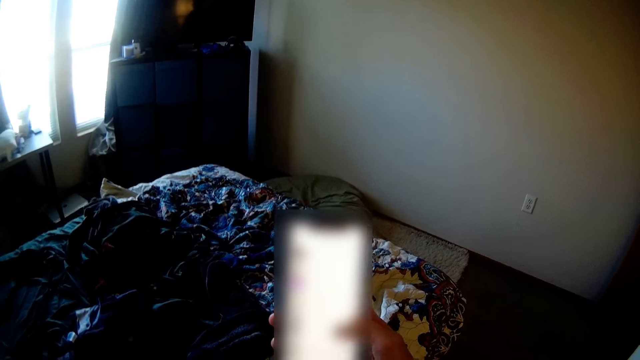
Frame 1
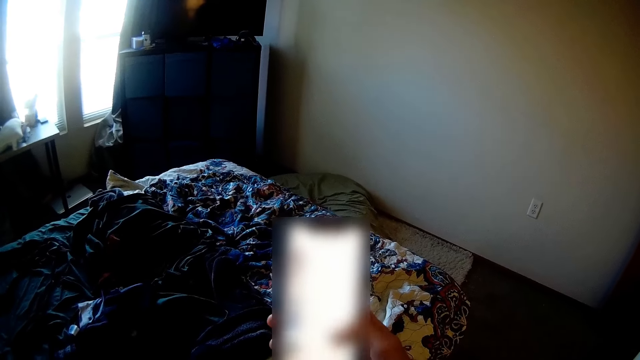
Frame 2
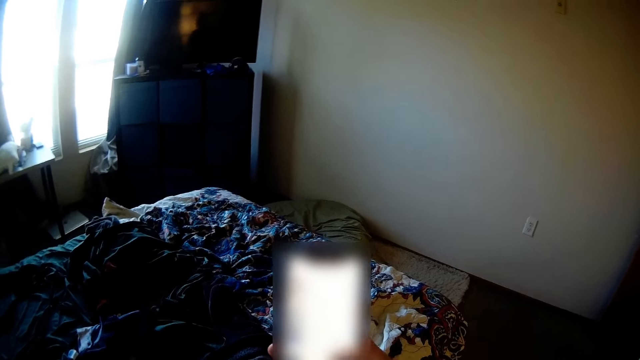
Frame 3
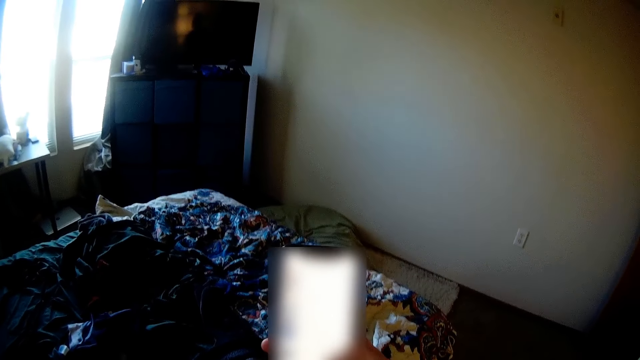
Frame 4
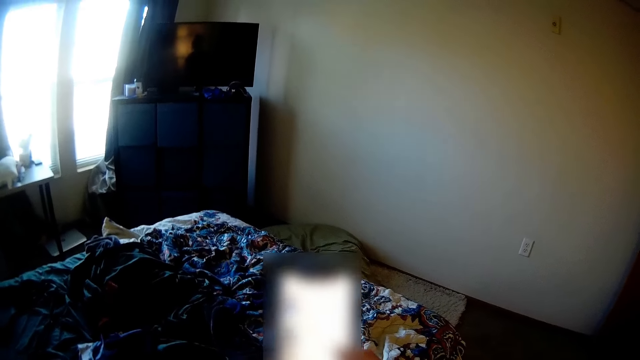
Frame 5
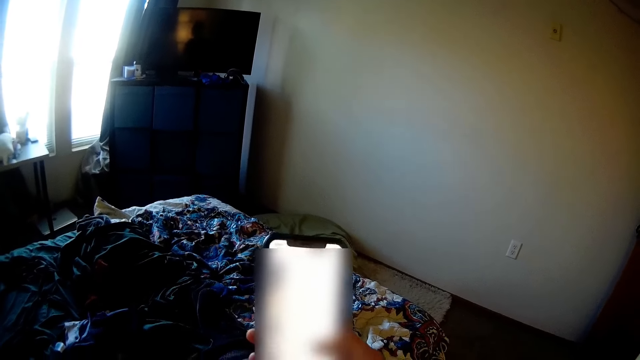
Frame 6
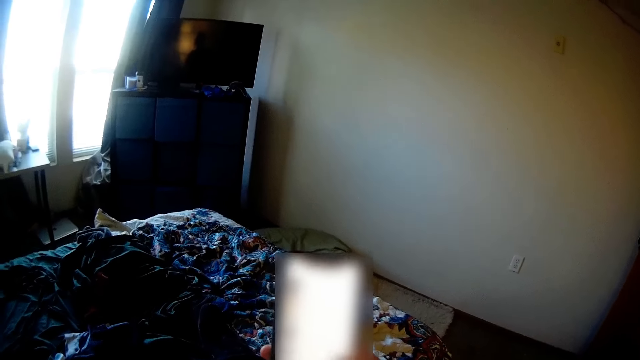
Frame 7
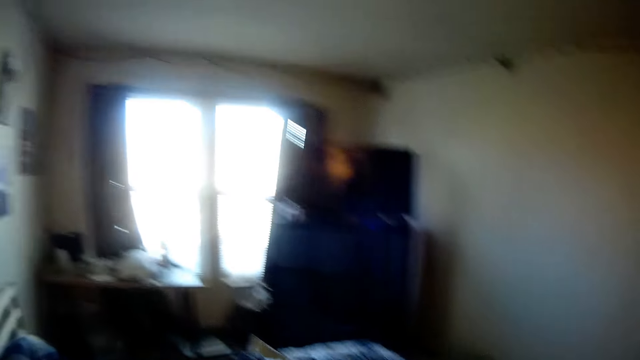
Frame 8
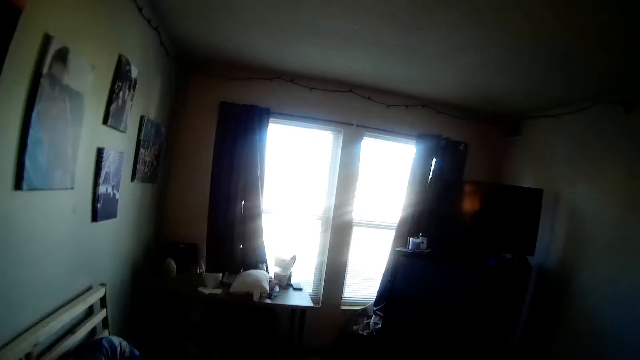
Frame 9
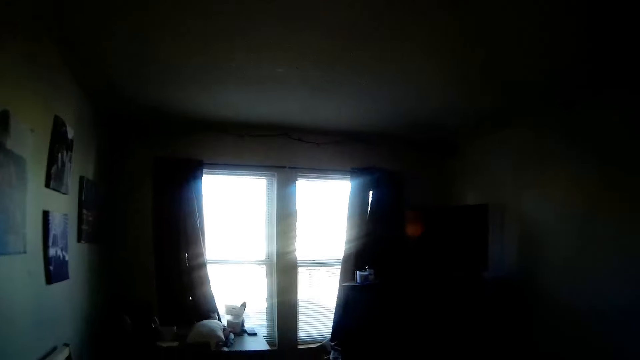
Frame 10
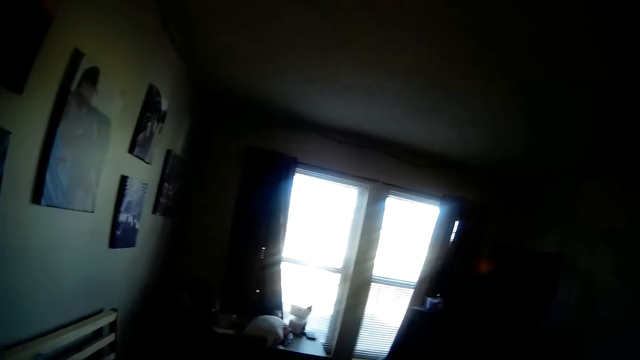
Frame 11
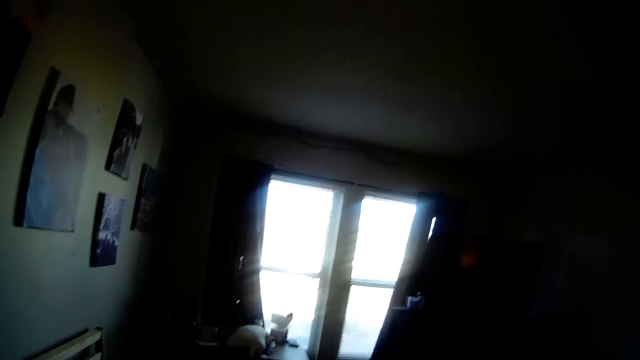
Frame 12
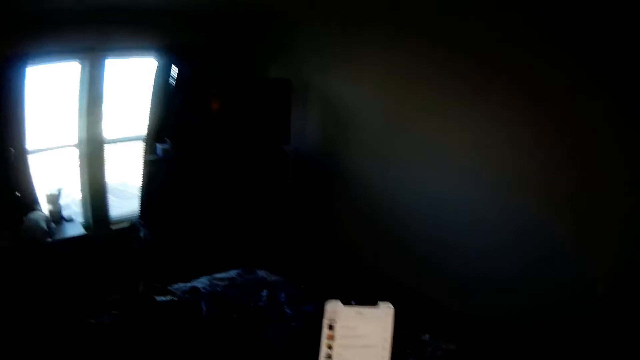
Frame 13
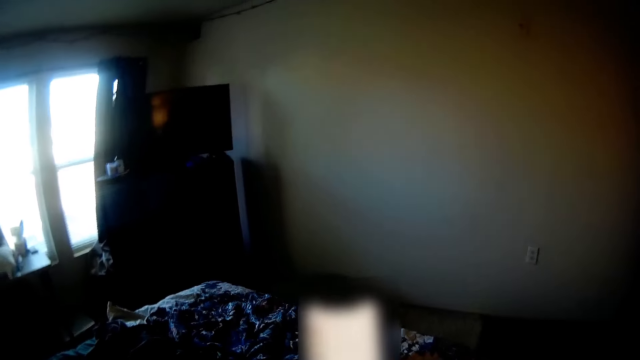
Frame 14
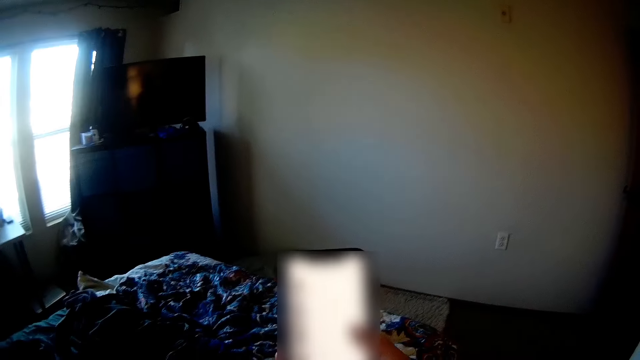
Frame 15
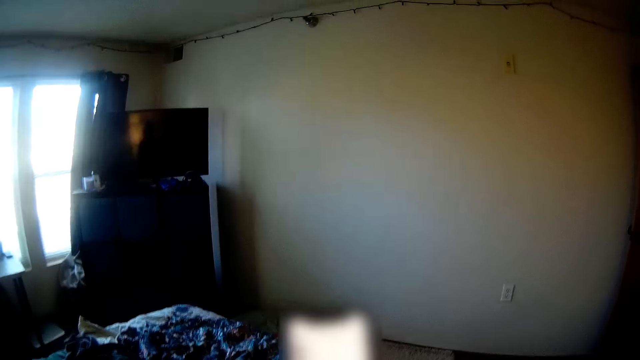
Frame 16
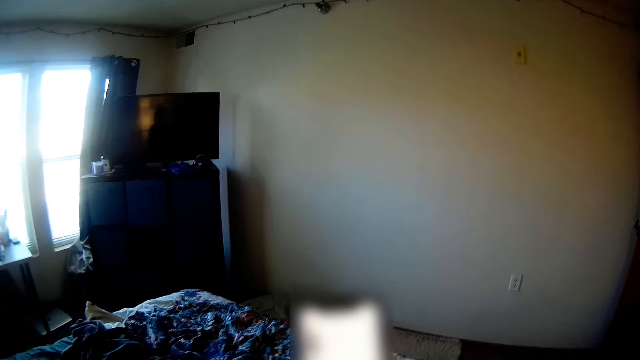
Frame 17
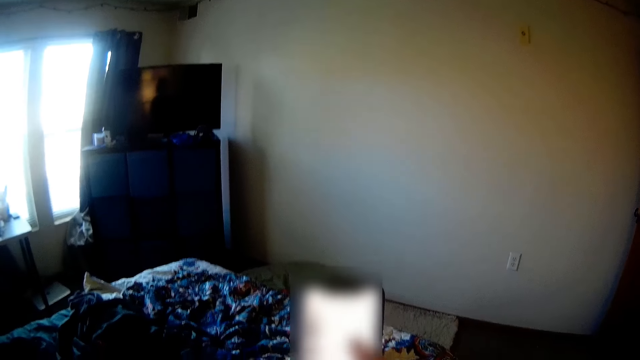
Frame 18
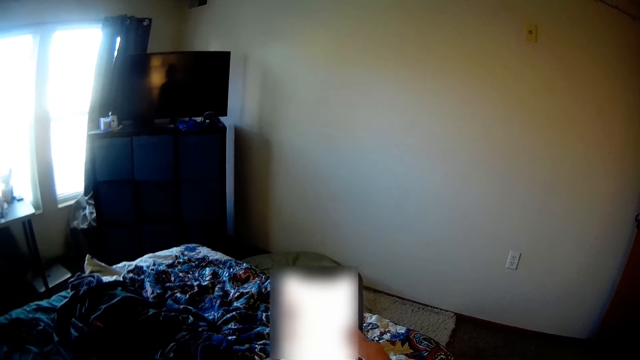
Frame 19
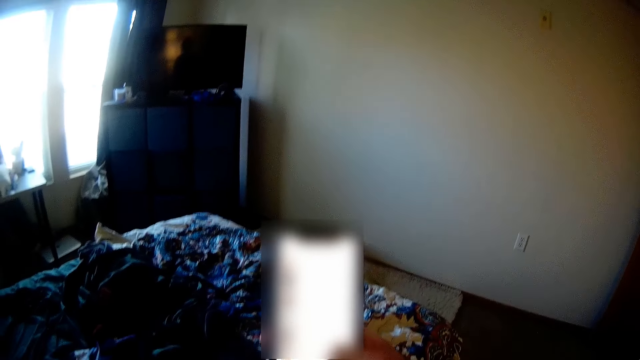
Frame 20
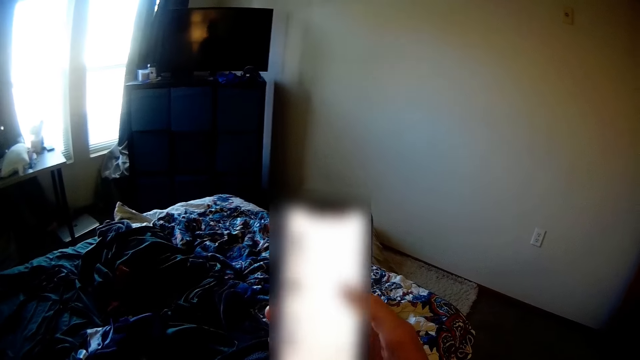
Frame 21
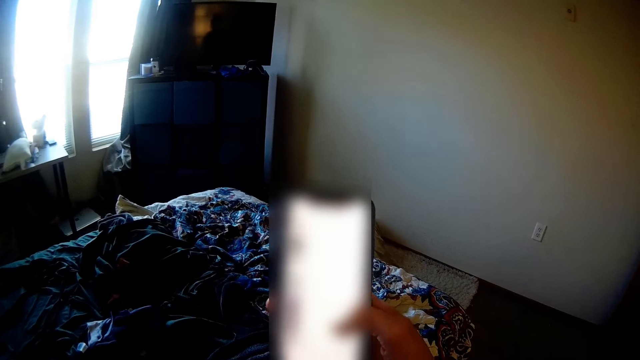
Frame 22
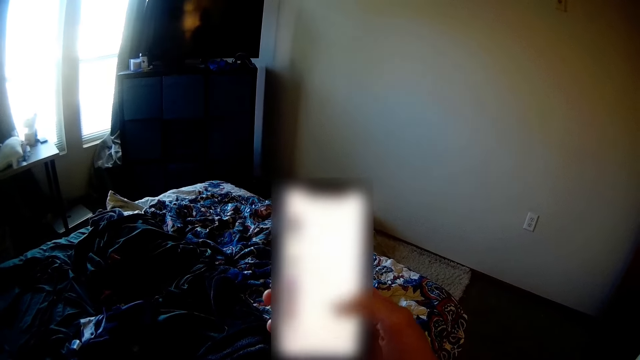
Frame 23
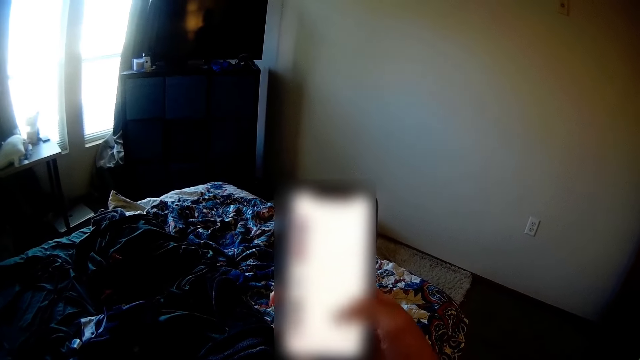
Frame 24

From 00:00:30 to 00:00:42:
The camera wearer looks around. They operate the phone.

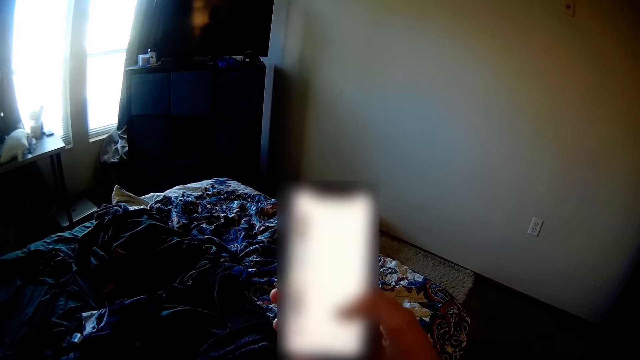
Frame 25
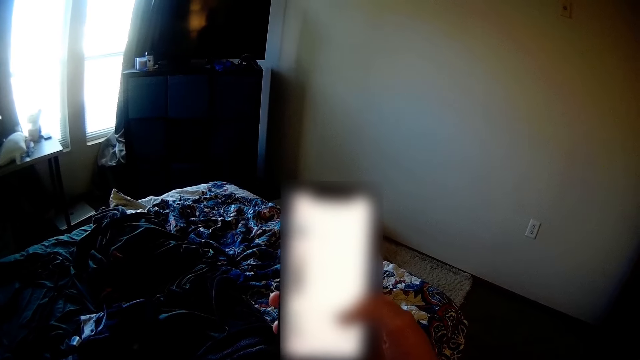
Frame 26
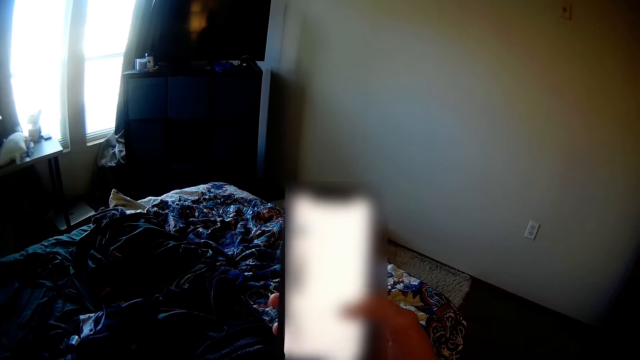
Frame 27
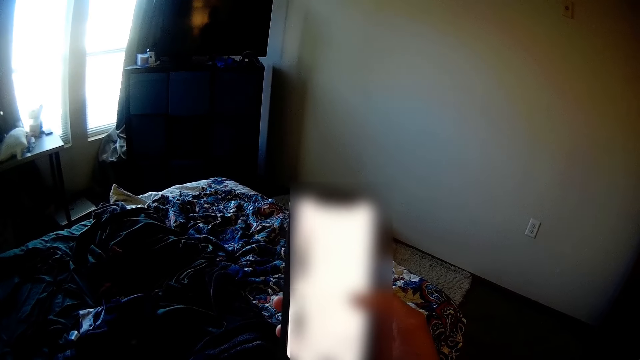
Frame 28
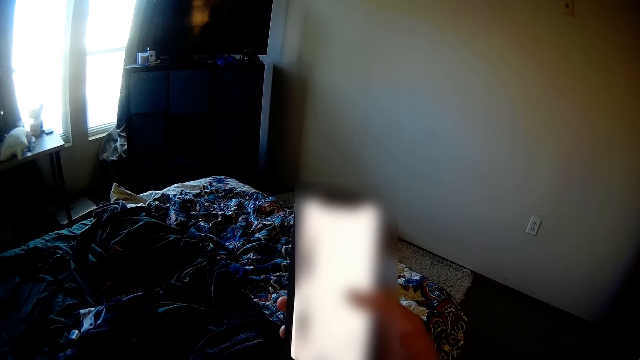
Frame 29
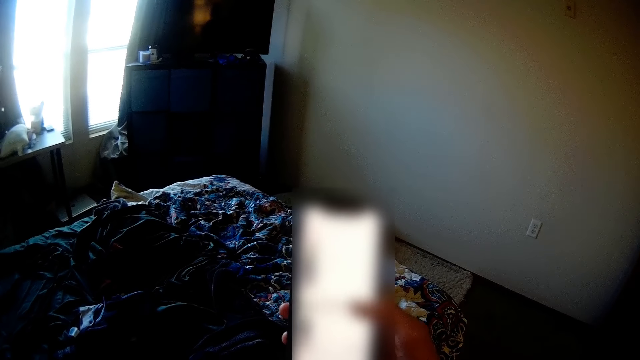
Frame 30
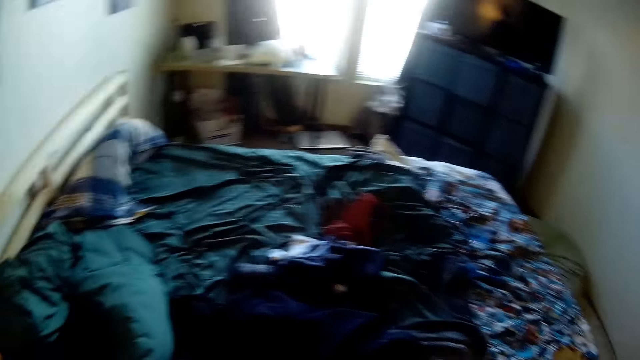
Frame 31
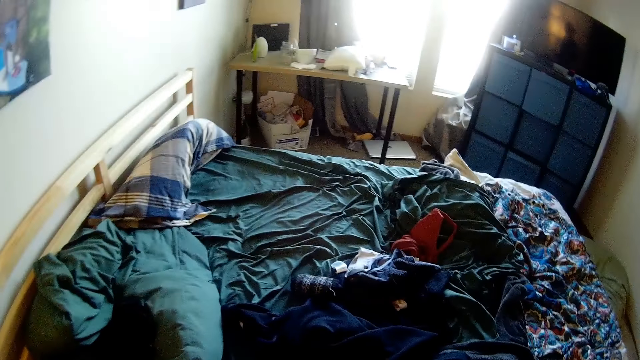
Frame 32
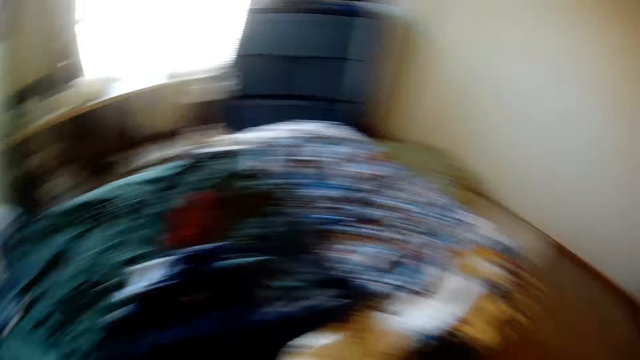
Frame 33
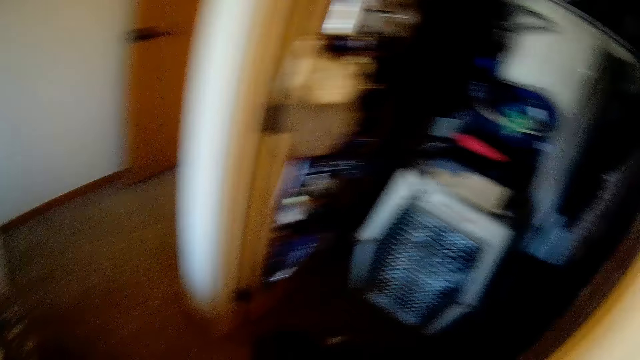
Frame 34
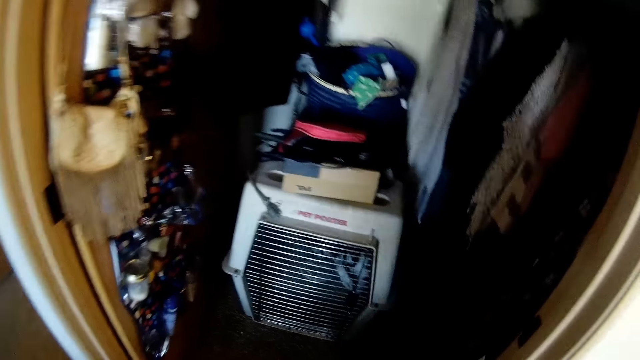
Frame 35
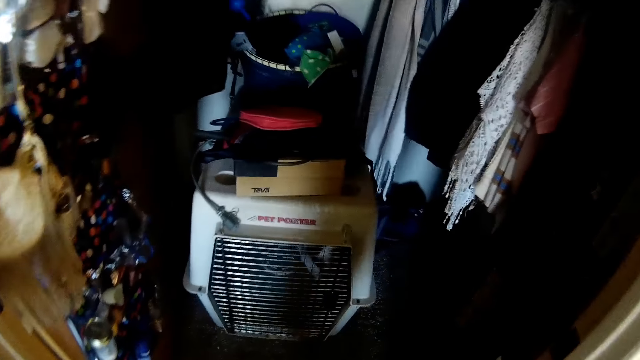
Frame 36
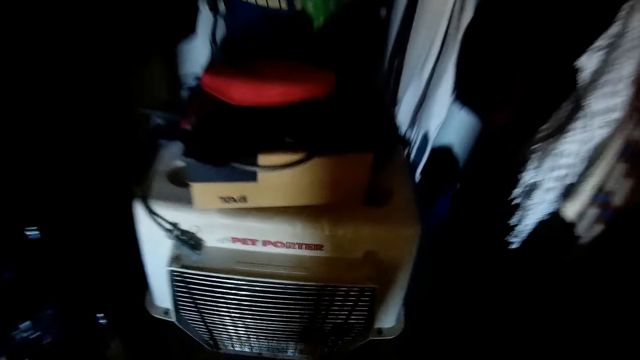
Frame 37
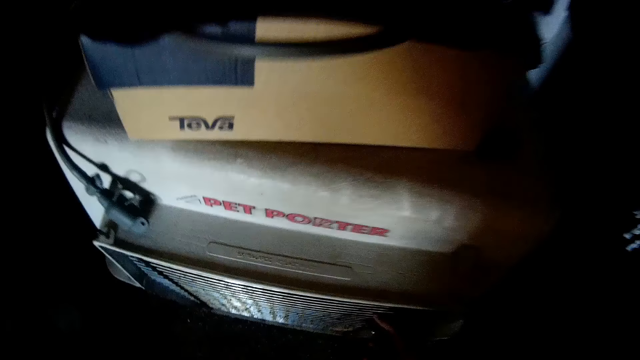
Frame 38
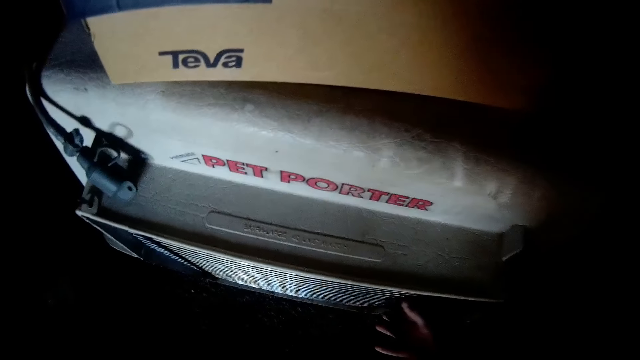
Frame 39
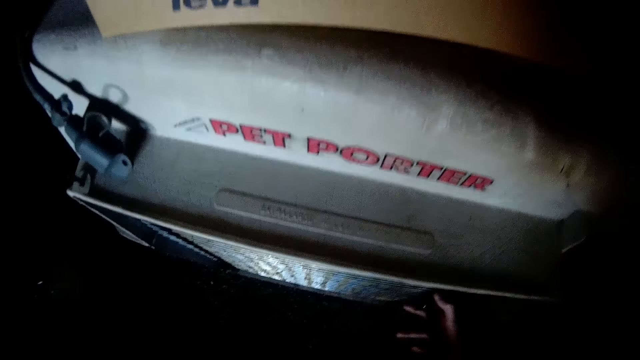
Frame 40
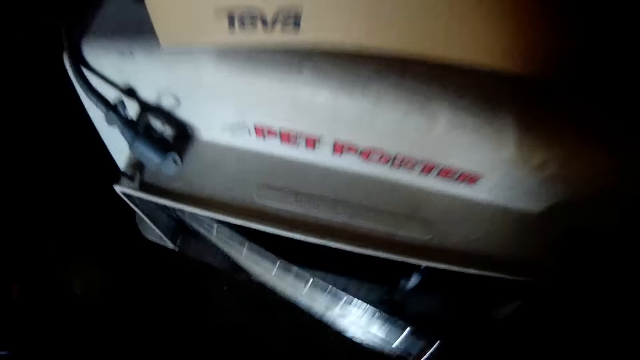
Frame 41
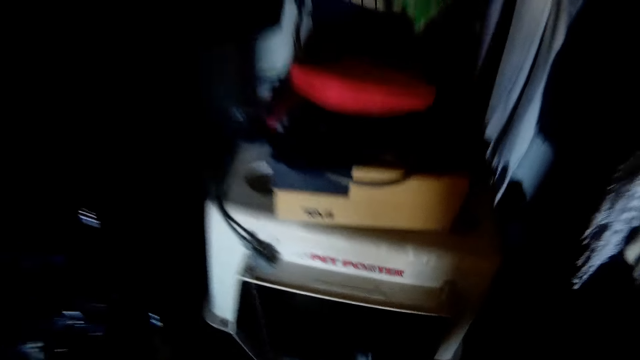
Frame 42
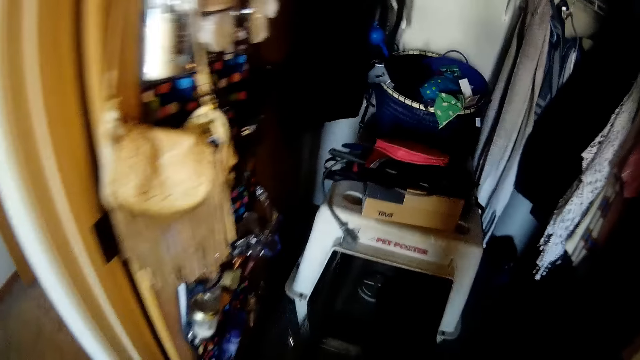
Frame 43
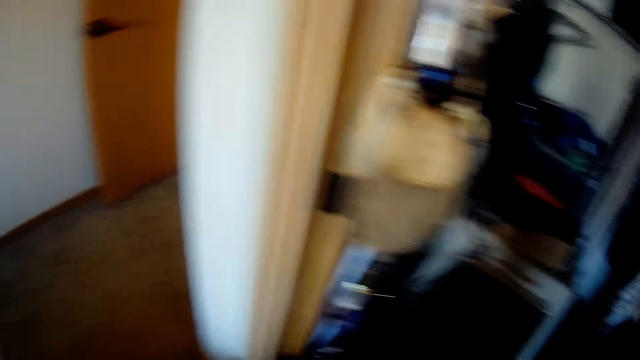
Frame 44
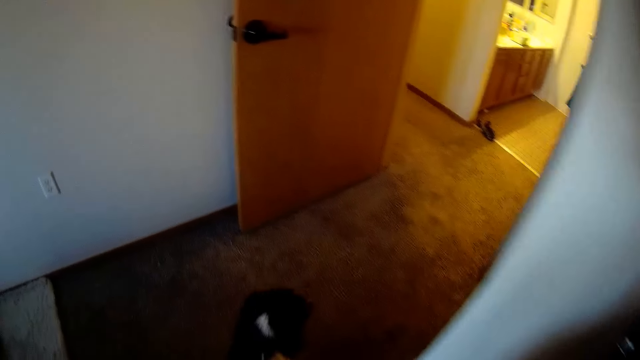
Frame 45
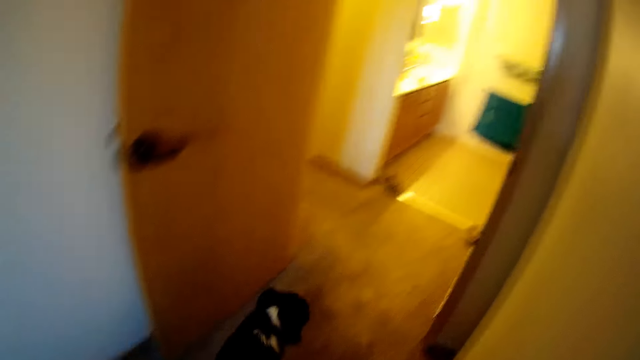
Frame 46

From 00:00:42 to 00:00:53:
The camera wearer drops the phone on the bed. He looks around. He walks around. He opens a dog kennel with his hand. A dog comes out of the dog kennel.
